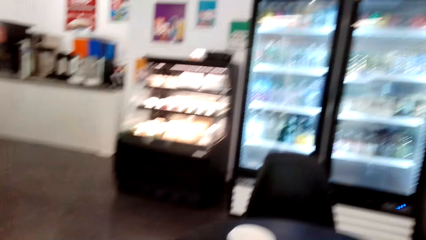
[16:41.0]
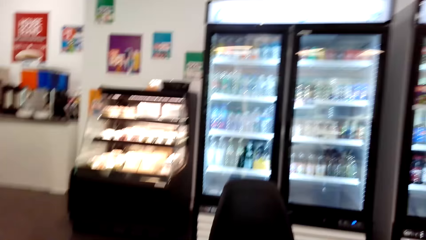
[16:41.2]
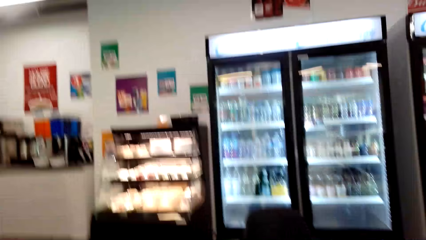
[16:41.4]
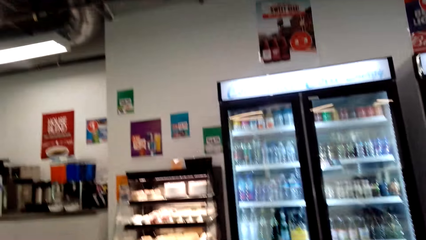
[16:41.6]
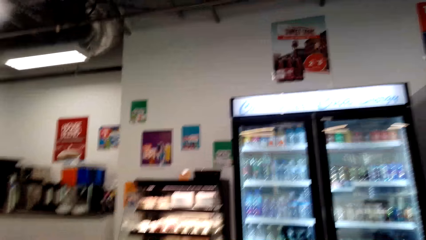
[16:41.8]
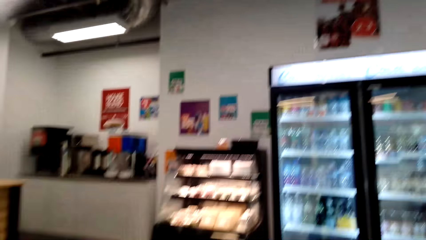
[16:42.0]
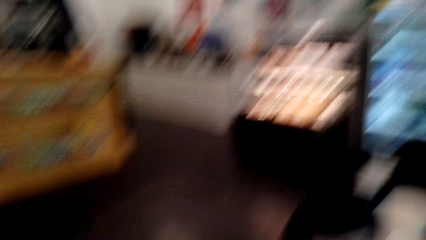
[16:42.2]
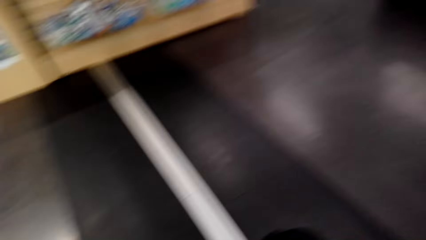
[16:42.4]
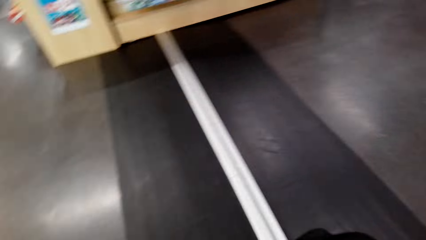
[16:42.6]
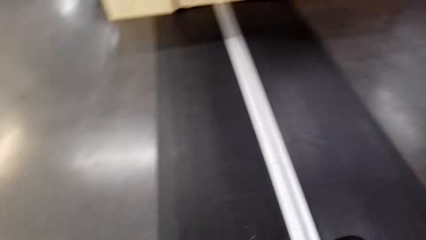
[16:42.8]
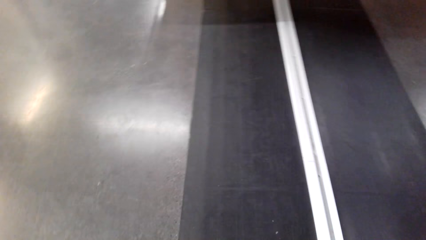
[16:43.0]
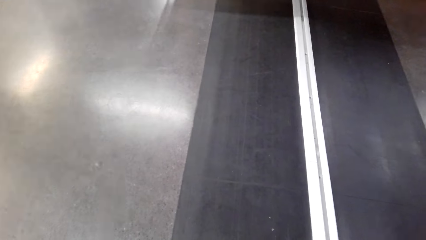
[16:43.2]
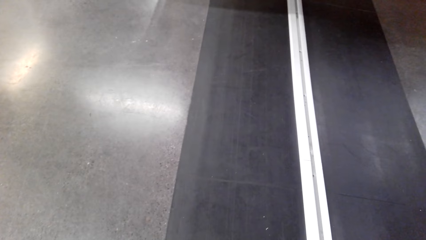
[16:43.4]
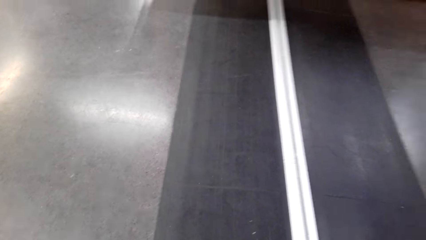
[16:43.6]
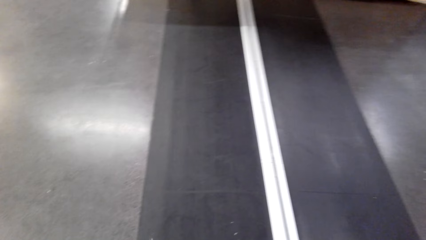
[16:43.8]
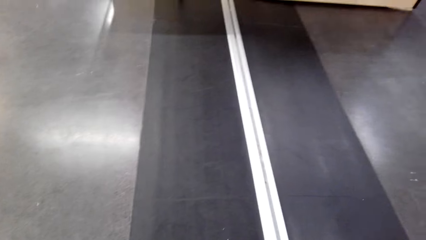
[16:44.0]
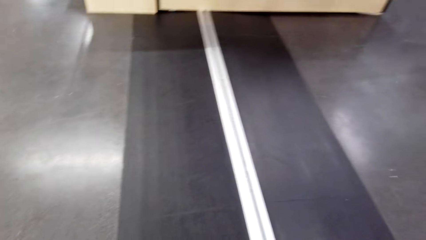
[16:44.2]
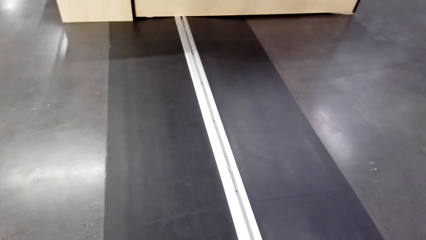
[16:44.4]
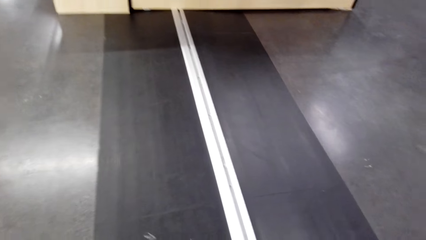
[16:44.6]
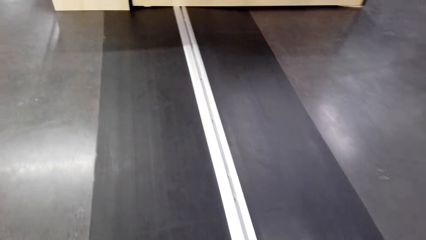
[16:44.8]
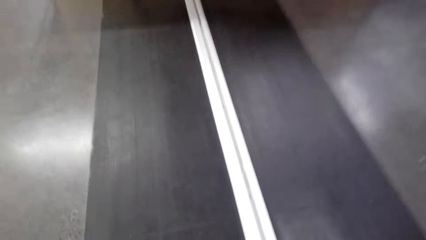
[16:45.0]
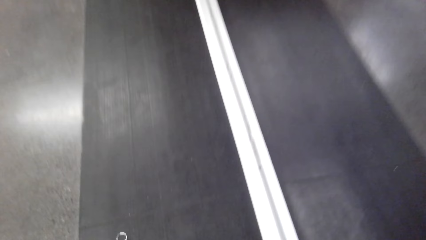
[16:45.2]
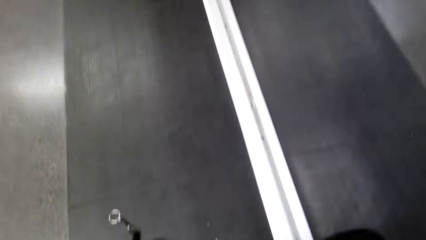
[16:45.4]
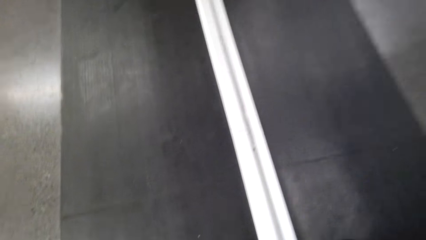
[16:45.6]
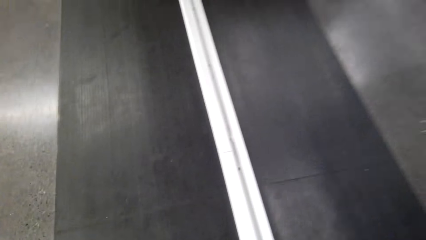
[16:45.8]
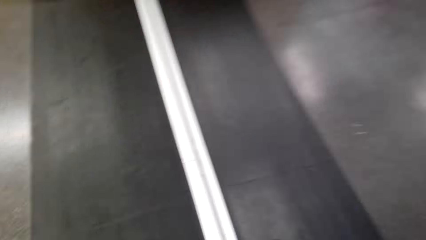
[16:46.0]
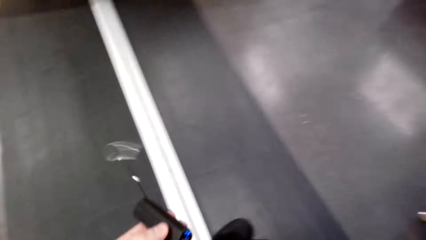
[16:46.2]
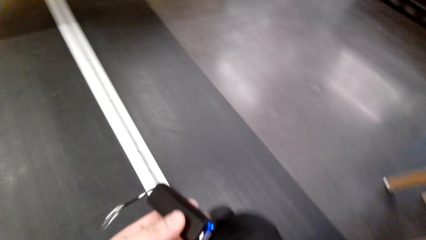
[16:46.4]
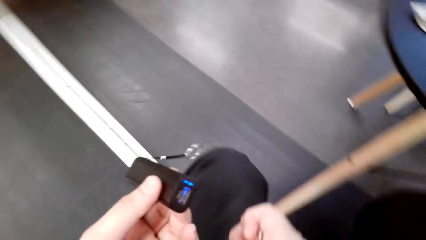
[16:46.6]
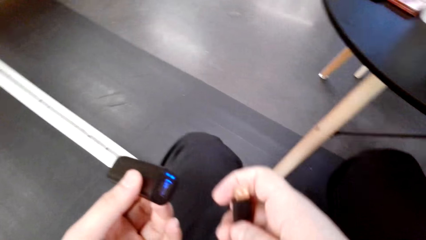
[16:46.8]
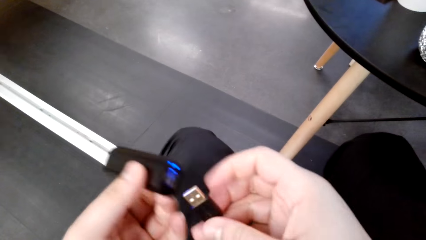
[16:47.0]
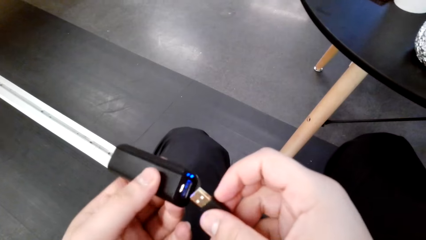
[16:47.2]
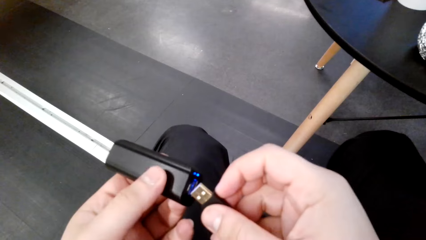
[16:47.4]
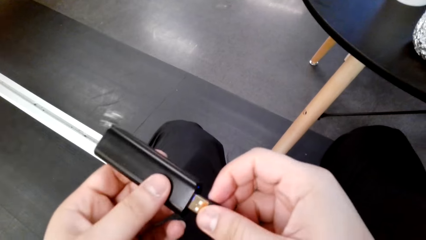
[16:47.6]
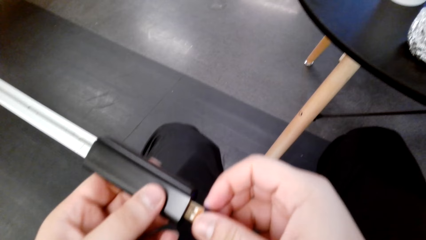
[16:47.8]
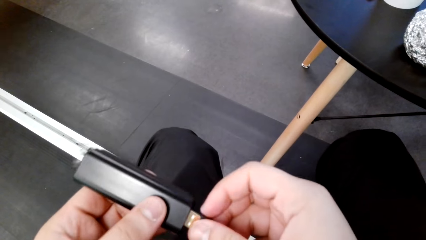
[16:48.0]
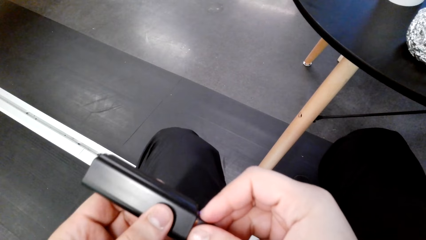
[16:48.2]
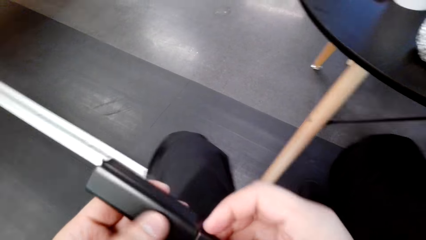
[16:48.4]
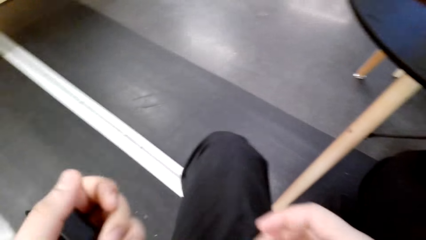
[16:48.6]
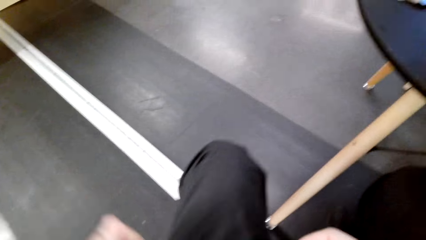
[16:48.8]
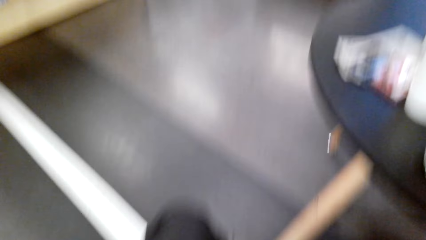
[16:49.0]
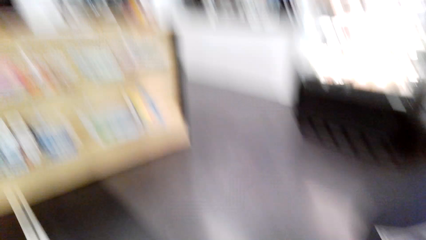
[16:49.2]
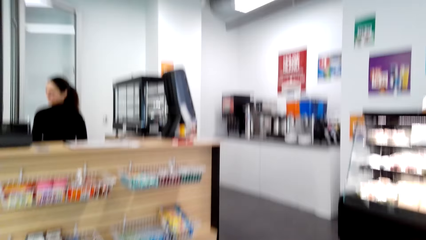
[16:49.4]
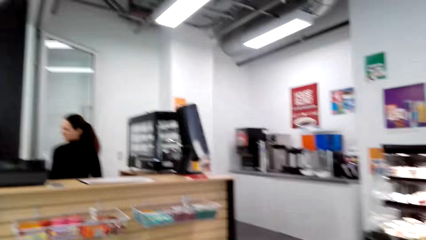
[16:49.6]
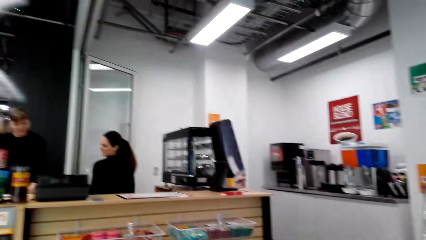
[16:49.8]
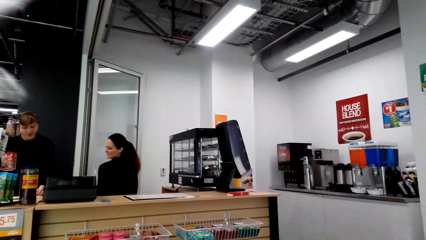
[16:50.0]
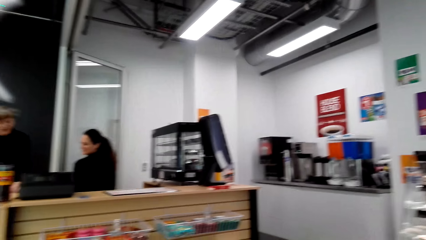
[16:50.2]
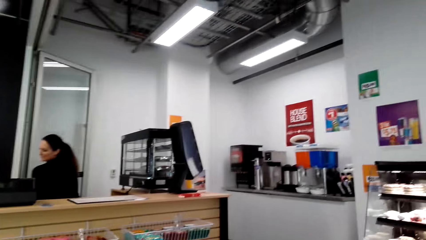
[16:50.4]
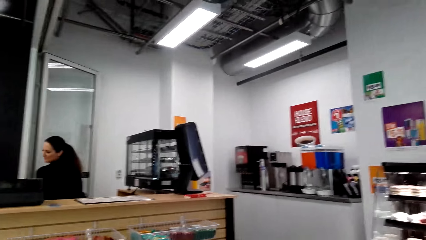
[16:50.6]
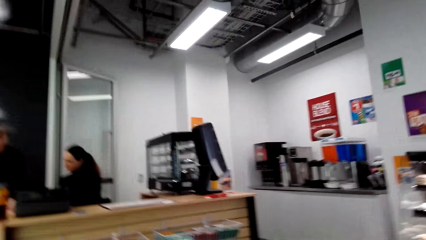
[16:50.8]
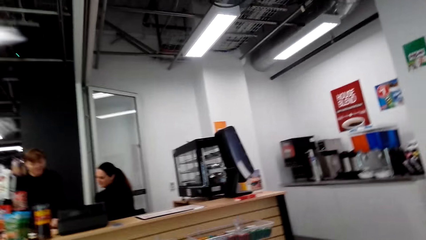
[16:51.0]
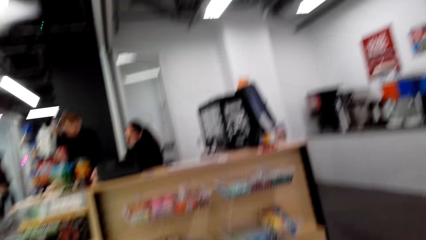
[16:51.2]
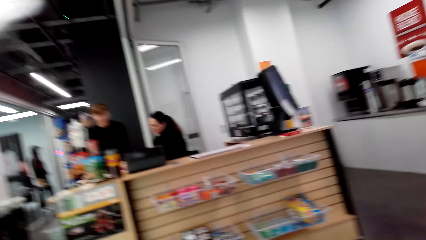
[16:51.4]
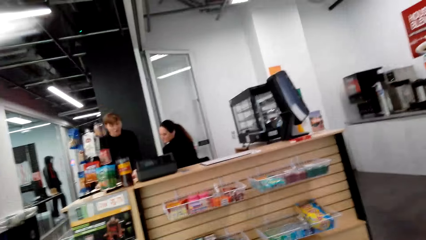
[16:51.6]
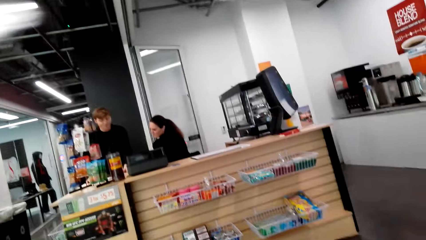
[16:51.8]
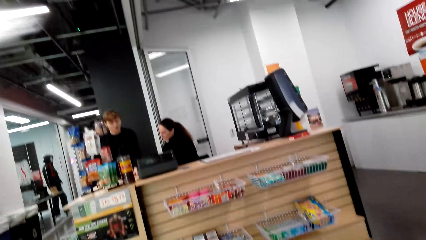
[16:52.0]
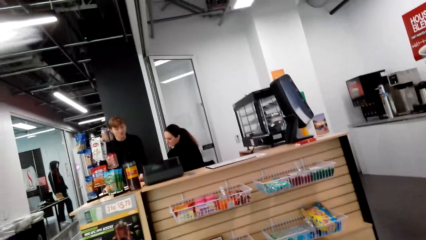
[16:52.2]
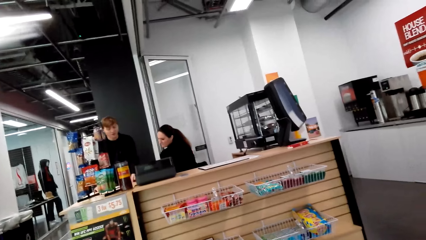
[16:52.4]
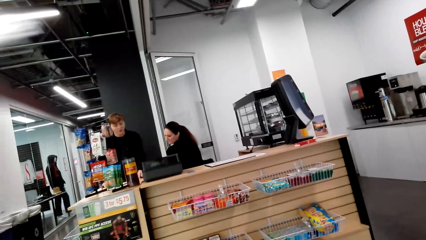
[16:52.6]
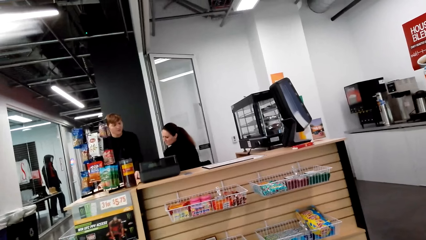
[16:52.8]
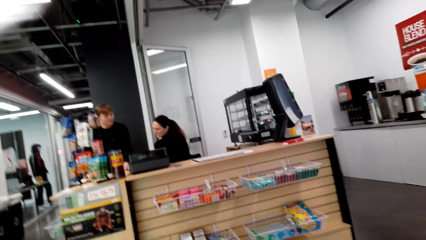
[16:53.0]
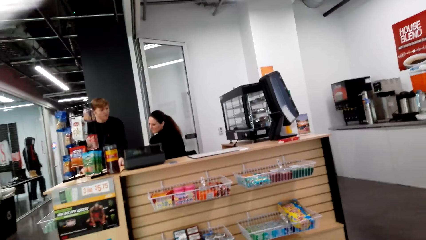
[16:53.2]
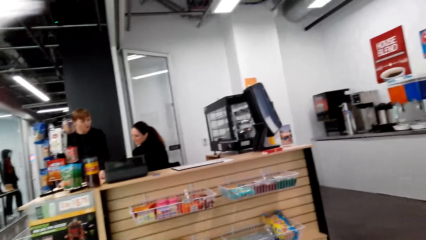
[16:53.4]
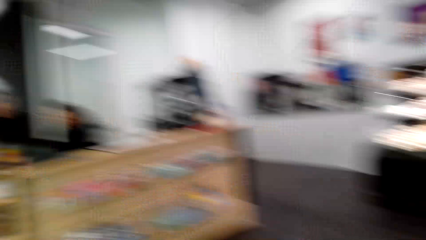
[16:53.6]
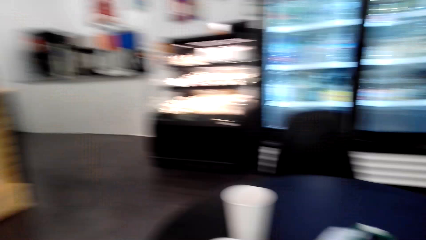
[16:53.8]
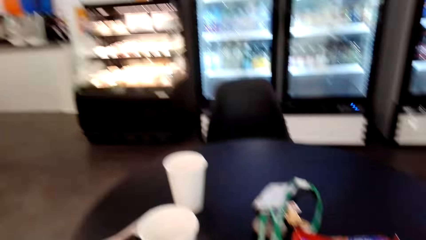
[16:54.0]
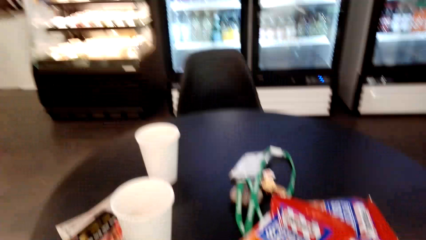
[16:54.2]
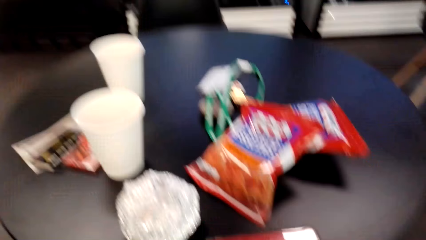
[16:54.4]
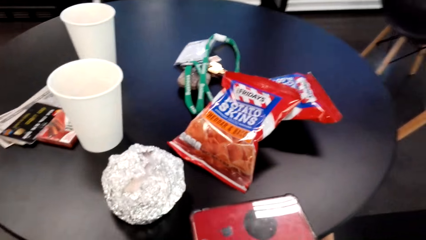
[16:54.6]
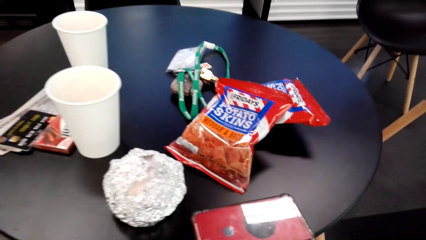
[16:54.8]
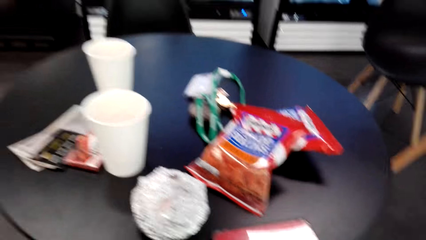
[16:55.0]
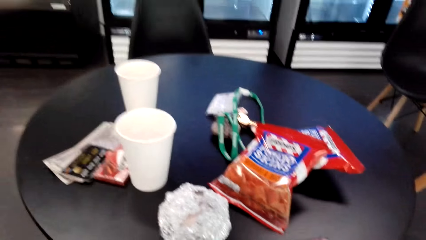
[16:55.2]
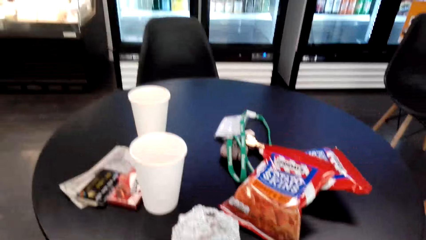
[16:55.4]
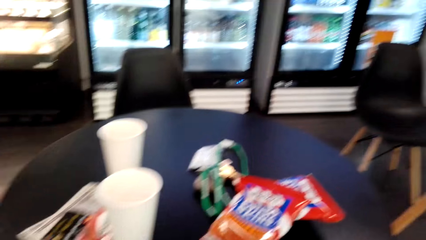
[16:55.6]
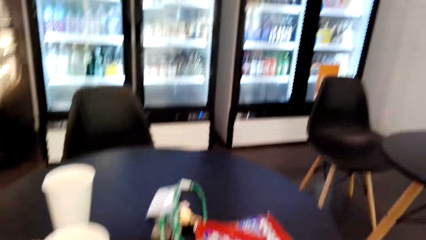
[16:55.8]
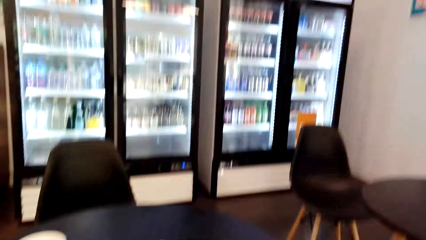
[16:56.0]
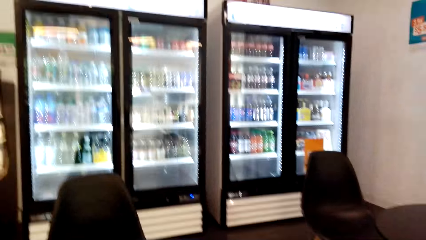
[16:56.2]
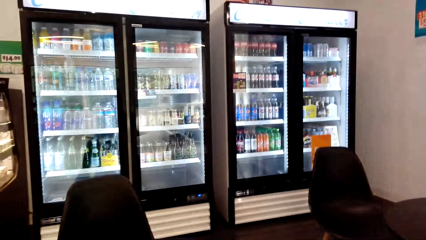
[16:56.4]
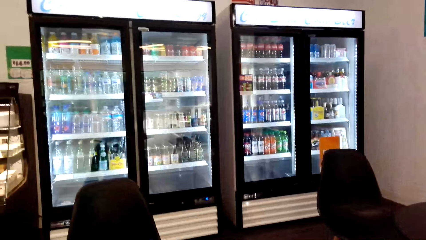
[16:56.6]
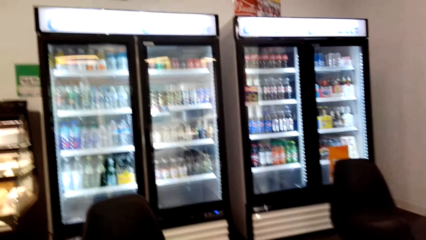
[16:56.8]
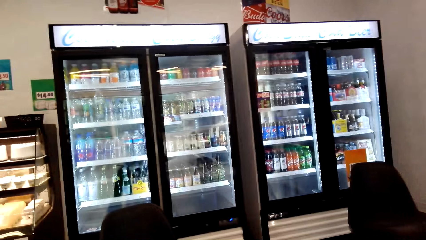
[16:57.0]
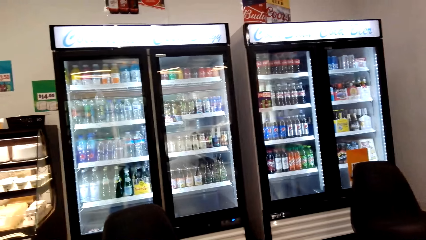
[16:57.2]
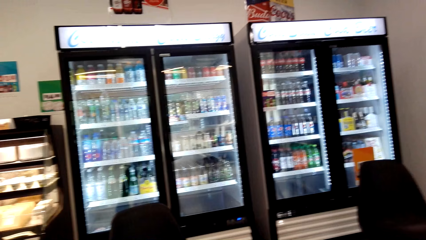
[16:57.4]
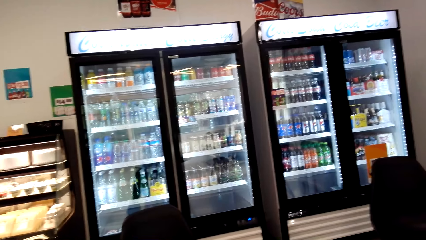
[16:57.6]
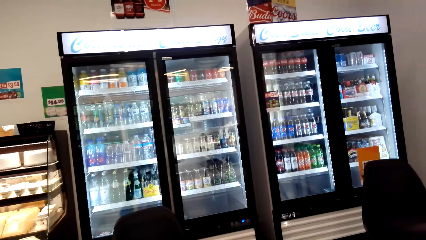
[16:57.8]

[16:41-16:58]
The camera wearer moves the camera around. They converse with a woman and a man. They move the camera around. They connect the USB cable on something. The man converses with the woman. The camera wearer moves the camera around.
